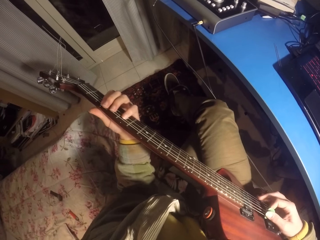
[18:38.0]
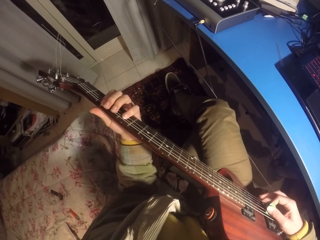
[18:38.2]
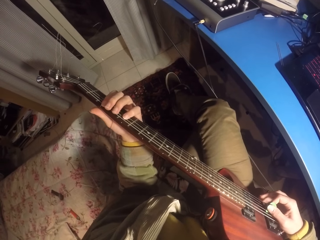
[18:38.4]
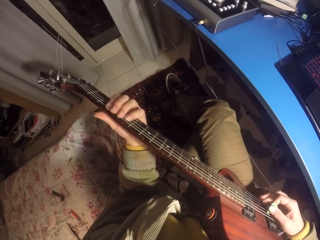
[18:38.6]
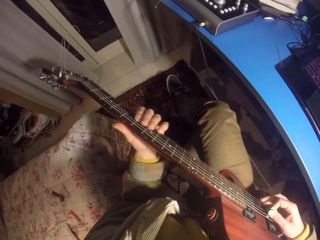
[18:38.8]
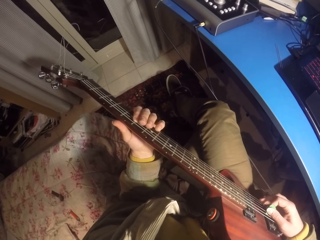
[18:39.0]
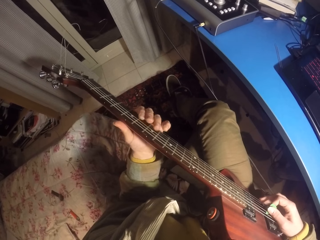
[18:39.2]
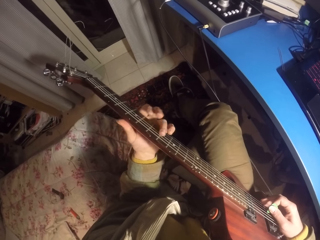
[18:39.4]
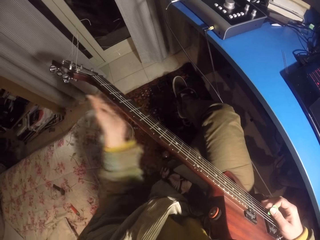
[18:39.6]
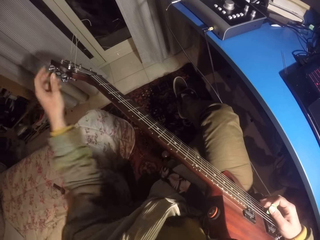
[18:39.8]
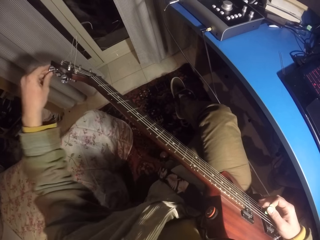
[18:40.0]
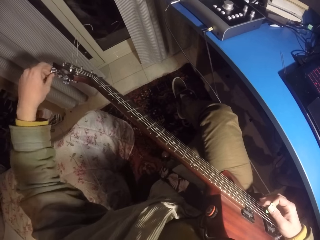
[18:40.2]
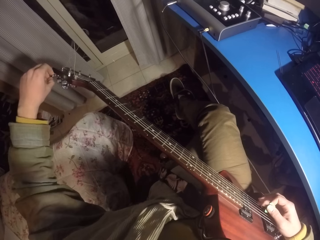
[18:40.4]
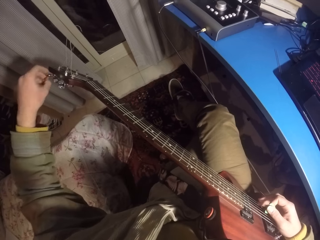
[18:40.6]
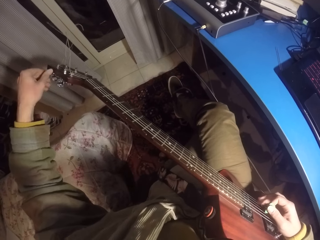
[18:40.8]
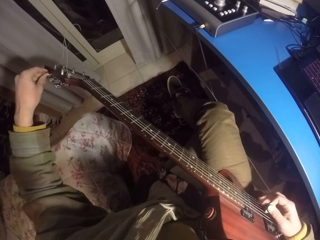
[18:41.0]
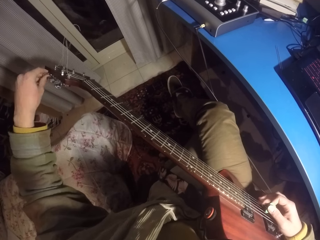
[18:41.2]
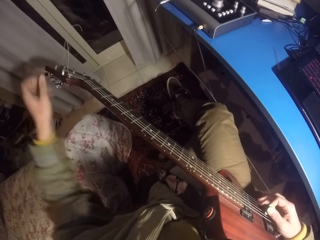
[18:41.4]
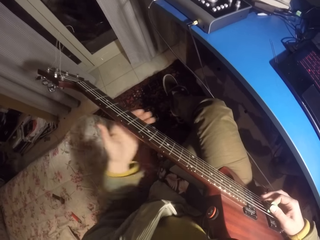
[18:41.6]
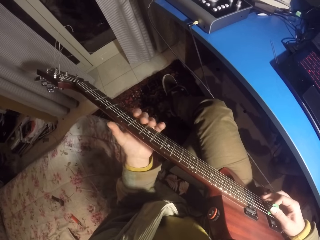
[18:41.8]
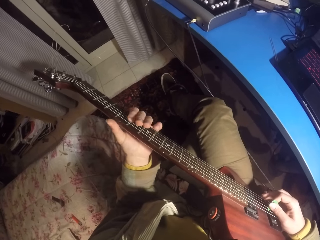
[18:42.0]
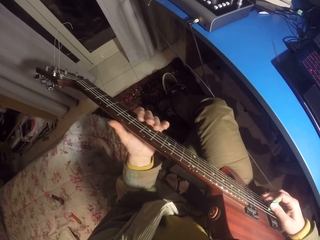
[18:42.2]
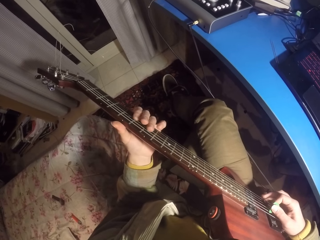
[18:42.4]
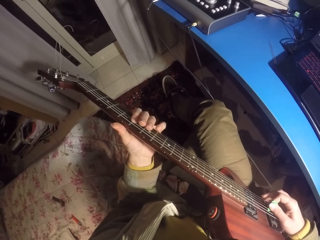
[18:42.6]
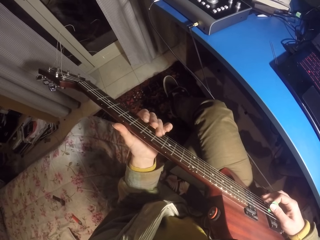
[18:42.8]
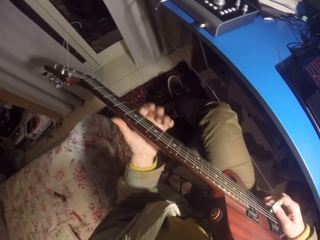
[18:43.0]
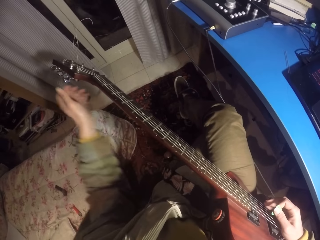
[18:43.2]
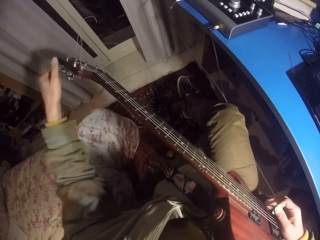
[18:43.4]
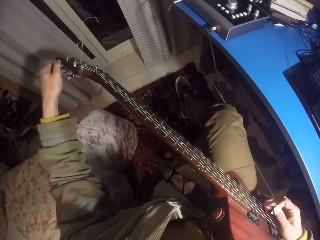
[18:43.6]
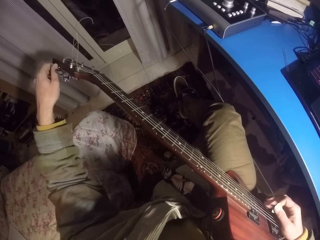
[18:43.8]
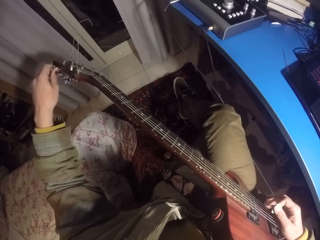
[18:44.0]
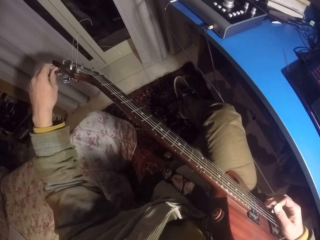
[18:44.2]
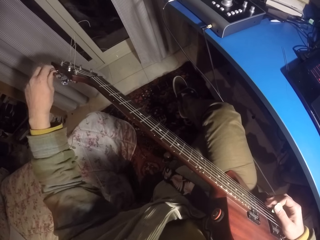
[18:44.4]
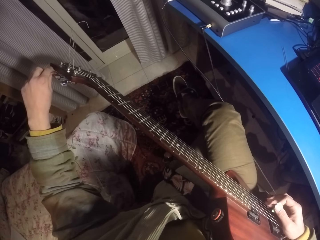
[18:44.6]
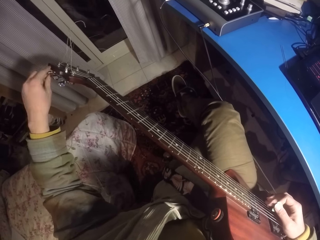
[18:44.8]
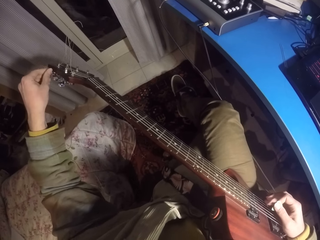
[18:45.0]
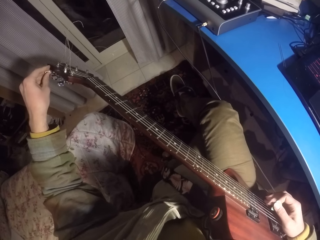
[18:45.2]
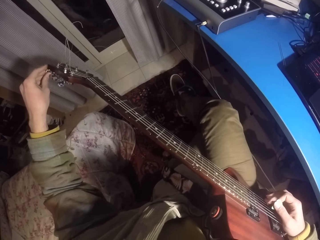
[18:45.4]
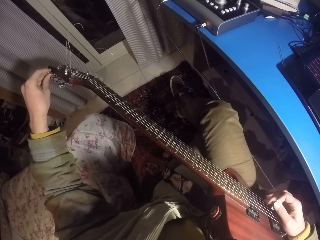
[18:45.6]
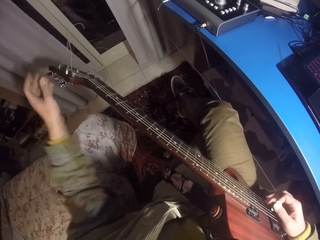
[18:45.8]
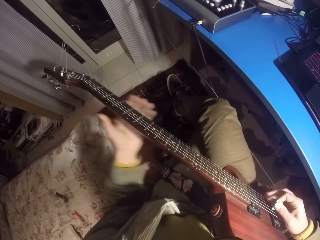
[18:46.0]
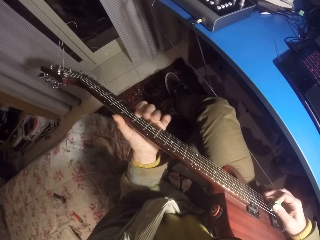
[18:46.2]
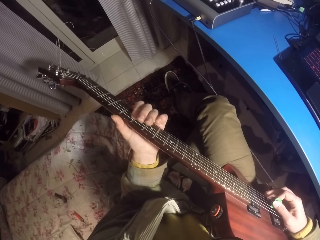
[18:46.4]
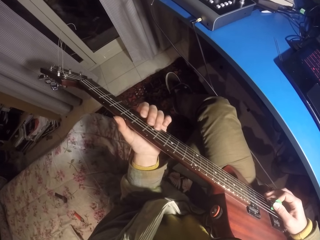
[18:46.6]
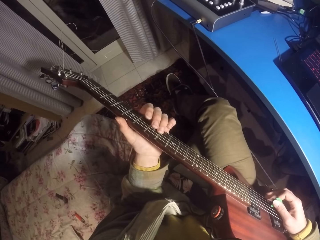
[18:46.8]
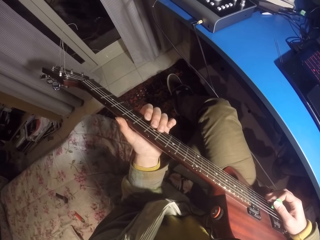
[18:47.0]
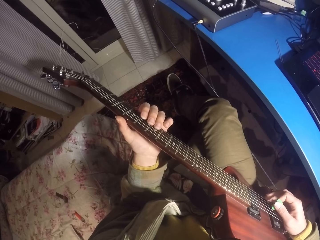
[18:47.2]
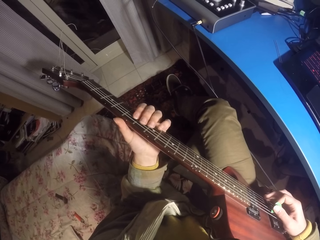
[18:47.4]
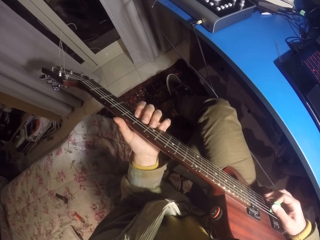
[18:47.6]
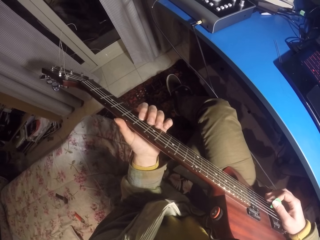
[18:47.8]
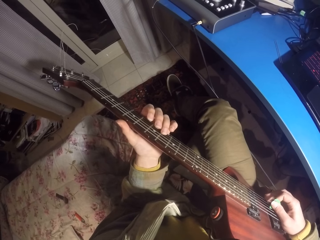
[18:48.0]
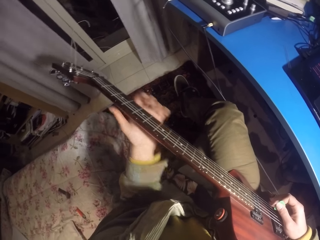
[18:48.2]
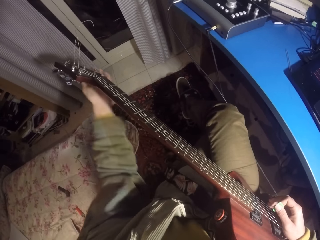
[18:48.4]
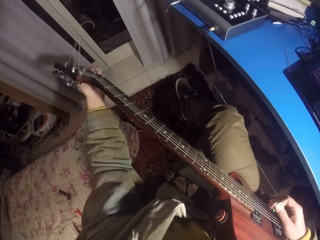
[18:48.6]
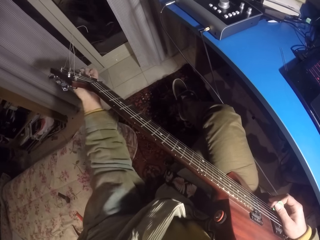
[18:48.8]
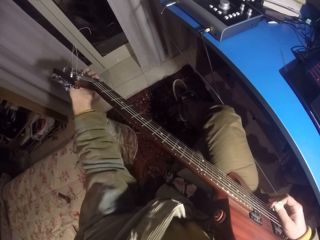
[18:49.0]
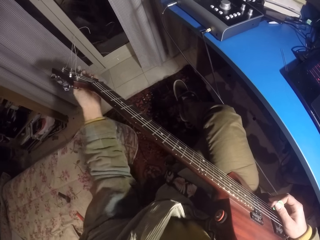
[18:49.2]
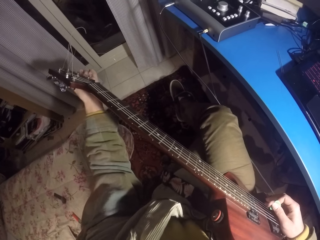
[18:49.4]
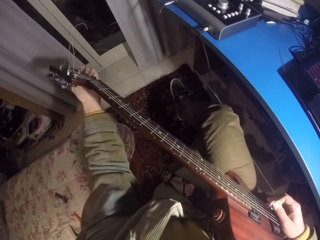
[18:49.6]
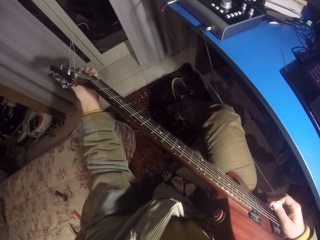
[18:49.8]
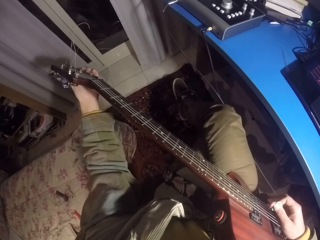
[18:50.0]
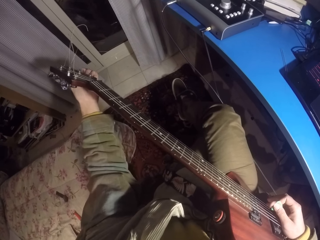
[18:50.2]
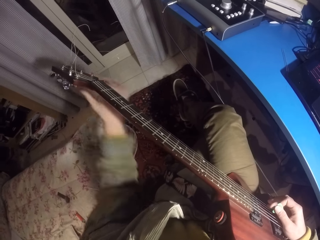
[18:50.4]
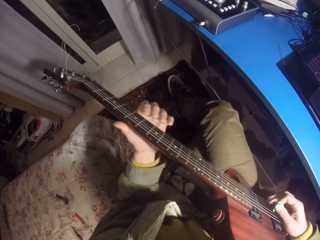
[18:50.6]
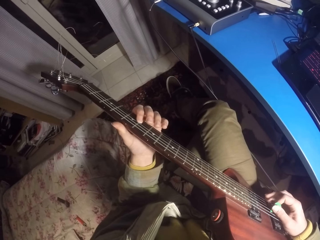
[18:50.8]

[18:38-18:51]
The camera wearer plays the guitar. They adjust the guitar strings. They play the guitar. They adjust the guitar strings.

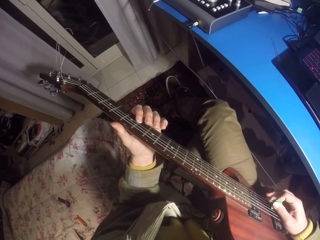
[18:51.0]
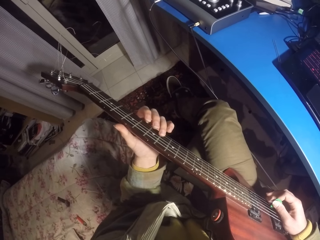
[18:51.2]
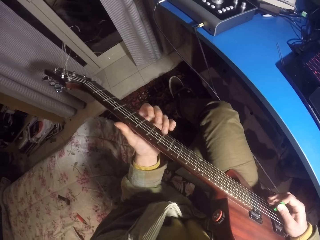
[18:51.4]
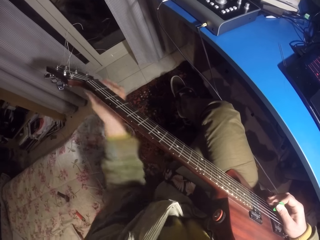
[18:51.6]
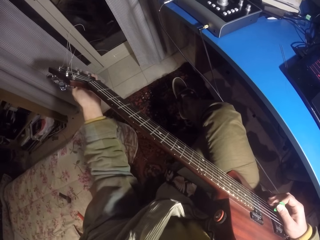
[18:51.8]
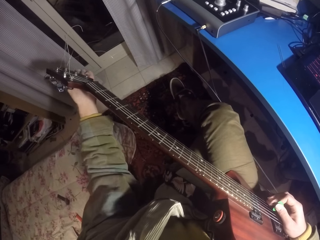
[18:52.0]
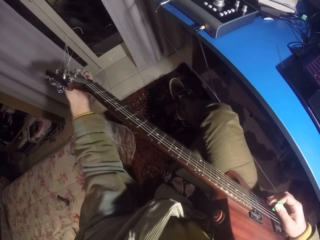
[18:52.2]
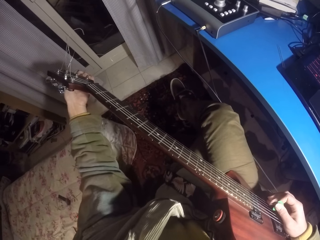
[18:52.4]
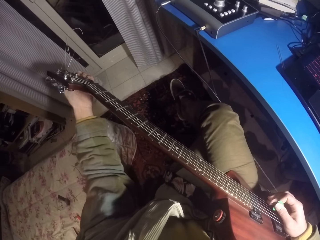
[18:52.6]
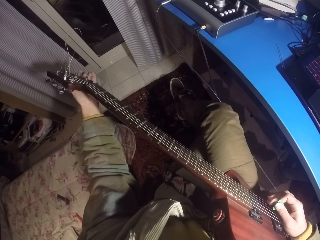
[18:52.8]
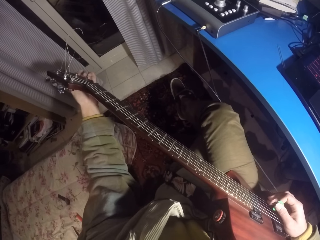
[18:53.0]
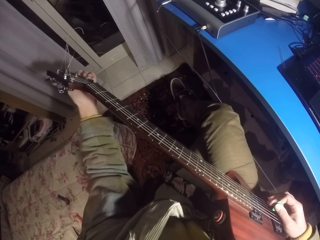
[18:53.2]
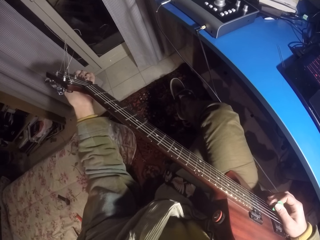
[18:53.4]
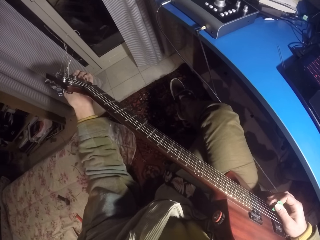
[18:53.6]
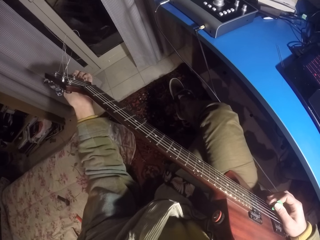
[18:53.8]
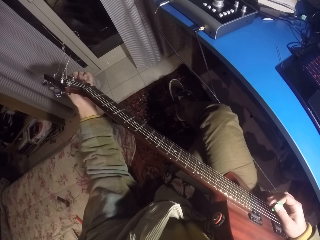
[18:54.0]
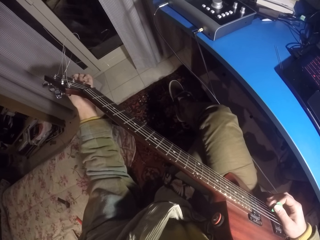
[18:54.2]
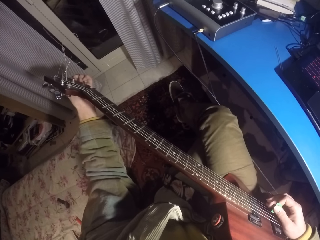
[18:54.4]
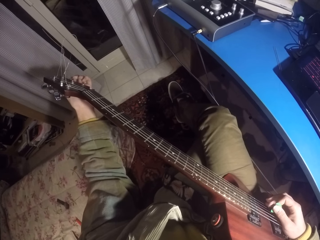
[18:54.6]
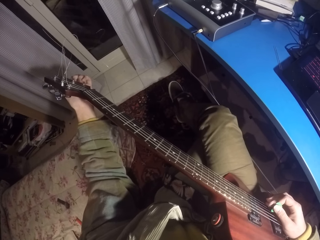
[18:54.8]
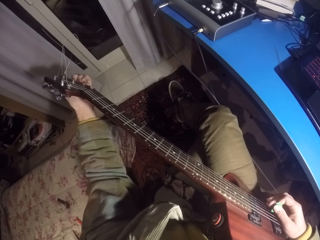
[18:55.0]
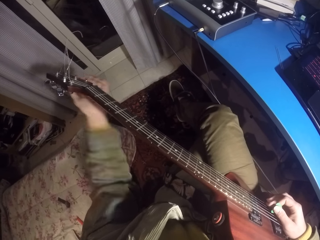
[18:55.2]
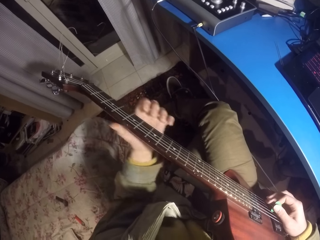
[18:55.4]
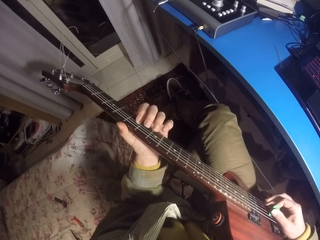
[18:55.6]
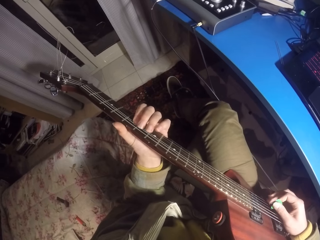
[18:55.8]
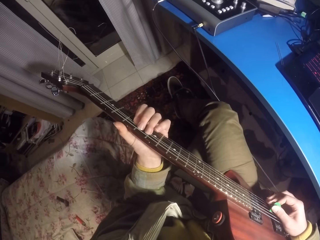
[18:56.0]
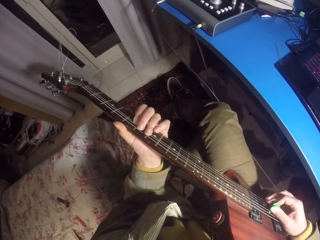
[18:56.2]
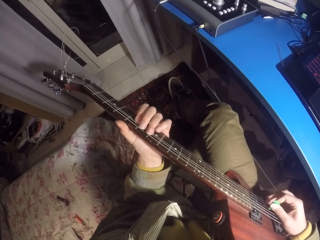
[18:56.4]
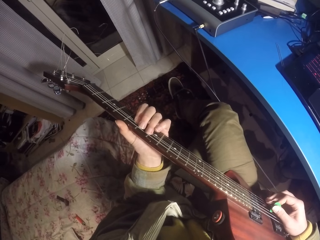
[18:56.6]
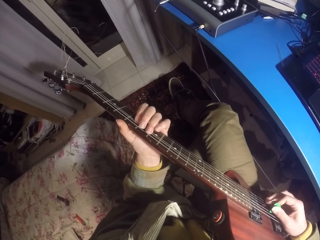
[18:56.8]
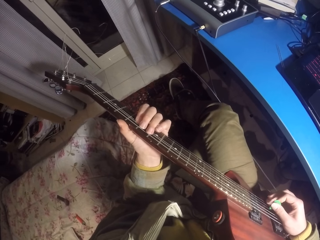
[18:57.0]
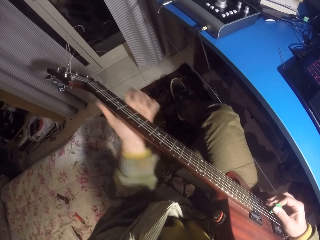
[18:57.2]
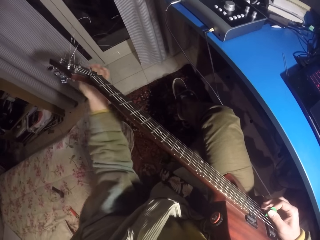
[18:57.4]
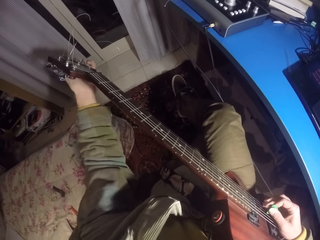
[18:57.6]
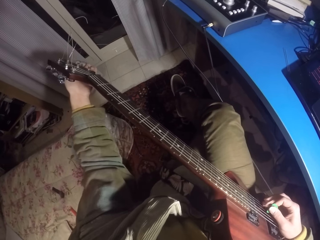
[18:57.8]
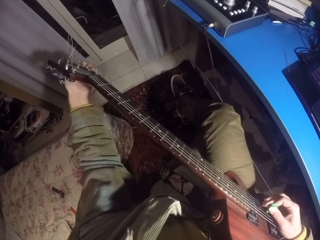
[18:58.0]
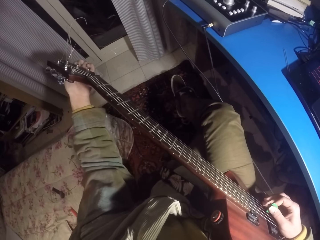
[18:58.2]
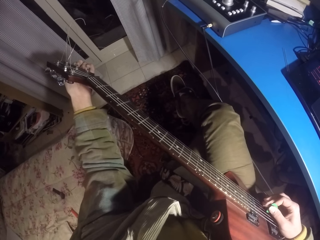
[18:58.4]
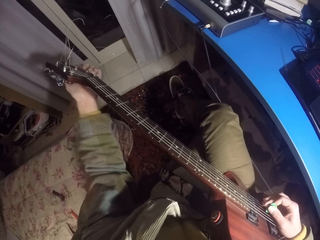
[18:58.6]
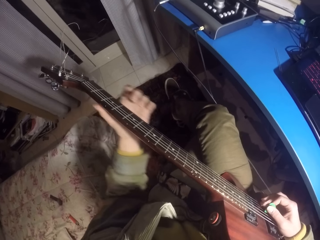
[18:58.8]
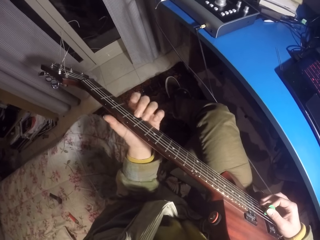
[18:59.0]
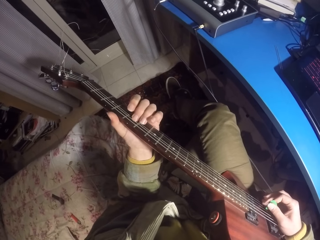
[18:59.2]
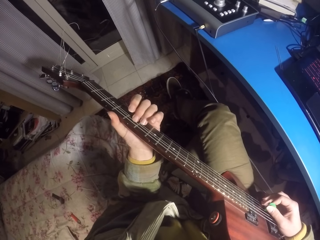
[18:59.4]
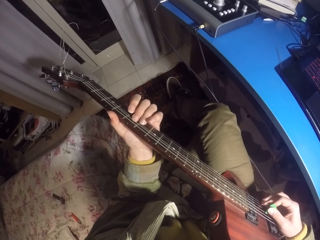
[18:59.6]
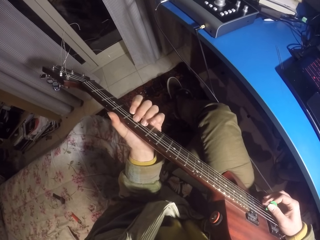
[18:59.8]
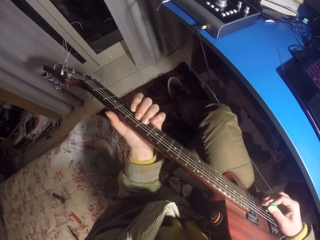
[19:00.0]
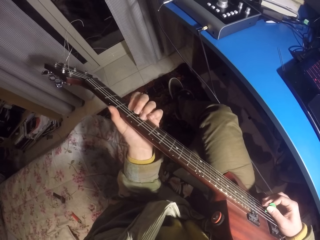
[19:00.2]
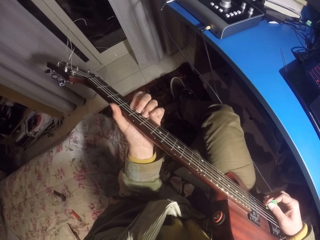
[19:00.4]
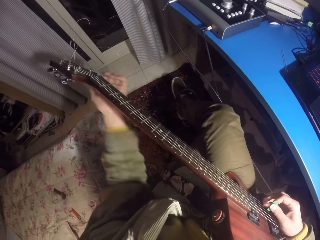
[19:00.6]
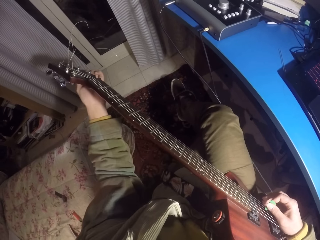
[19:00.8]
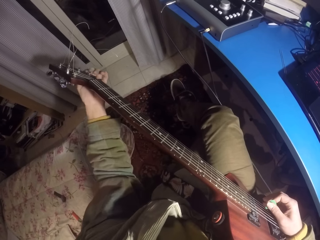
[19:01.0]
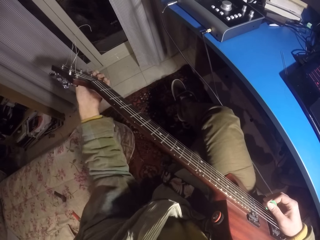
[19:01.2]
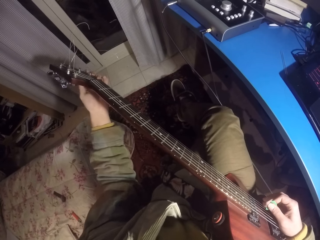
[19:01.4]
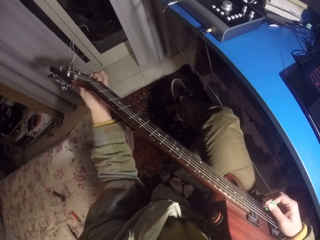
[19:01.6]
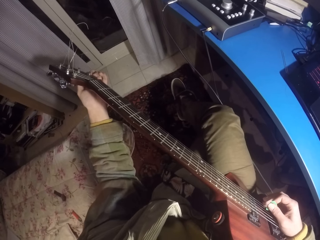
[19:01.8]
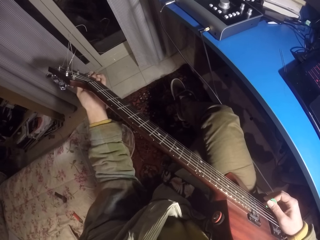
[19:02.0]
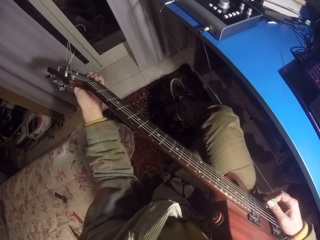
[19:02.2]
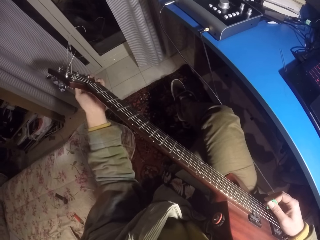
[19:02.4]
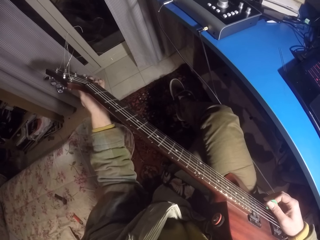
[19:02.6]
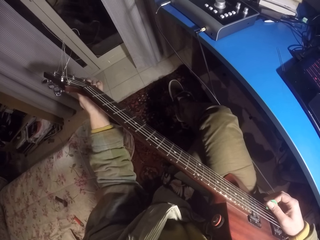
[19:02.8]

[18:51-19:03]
The camera wearer plays a guitar. They adjust the guitar strings. They play the guitar. They adjust the guitar strings. They play the guitar. They adjust the guitar strings.
